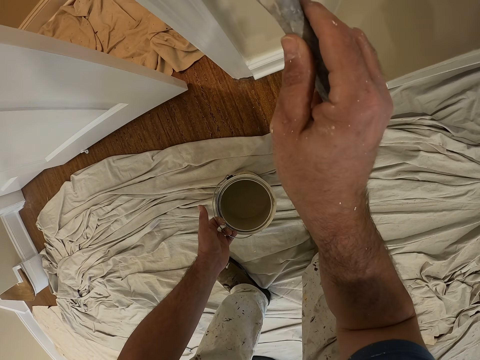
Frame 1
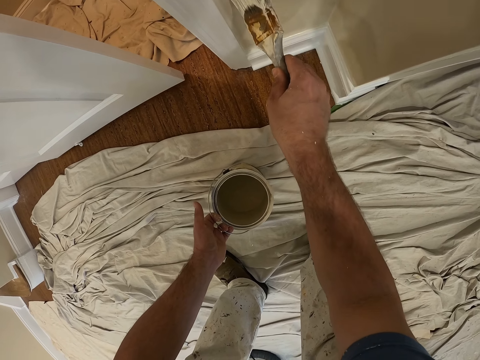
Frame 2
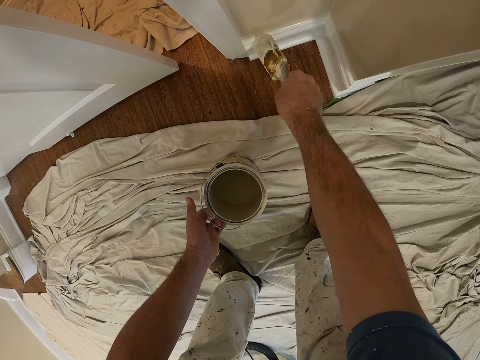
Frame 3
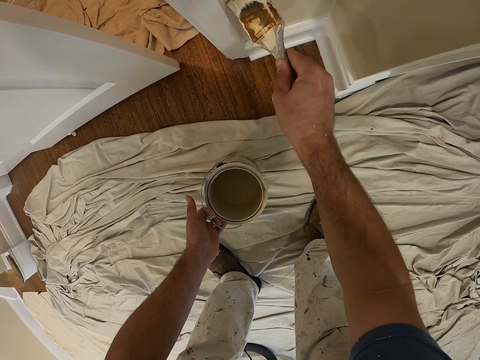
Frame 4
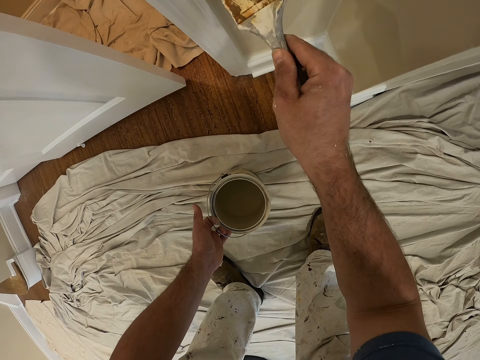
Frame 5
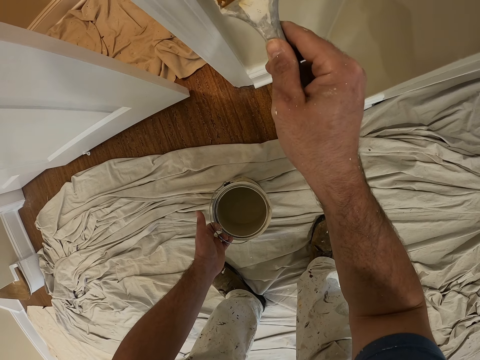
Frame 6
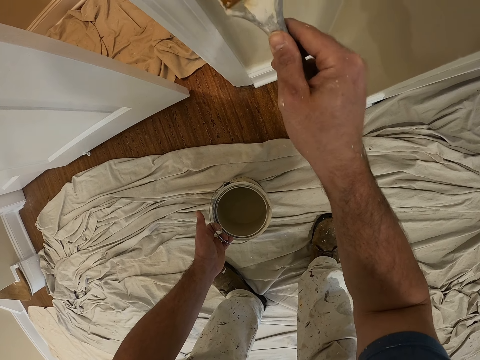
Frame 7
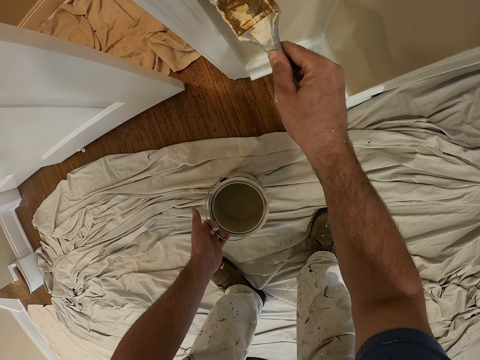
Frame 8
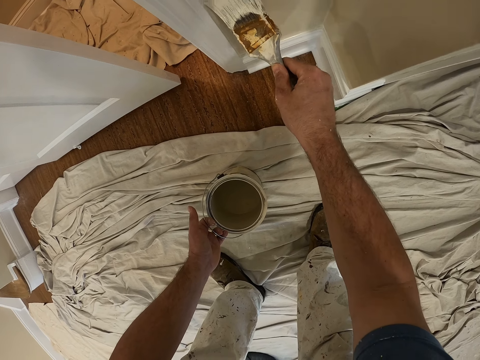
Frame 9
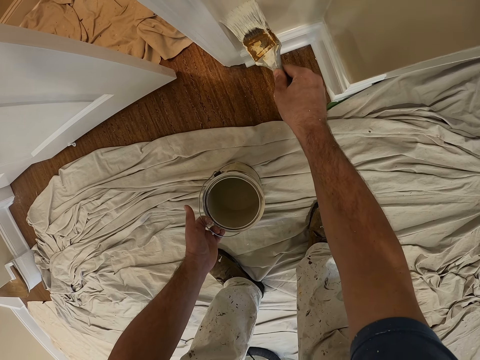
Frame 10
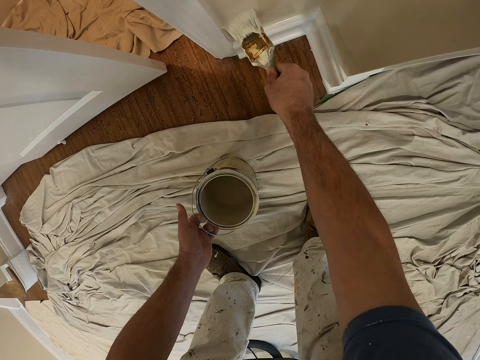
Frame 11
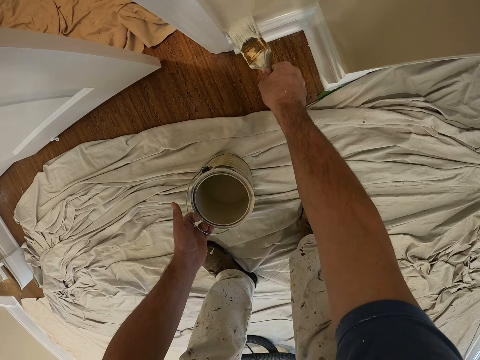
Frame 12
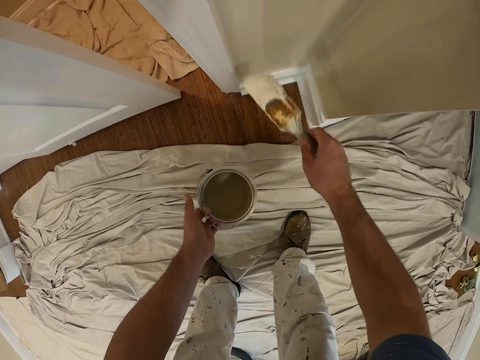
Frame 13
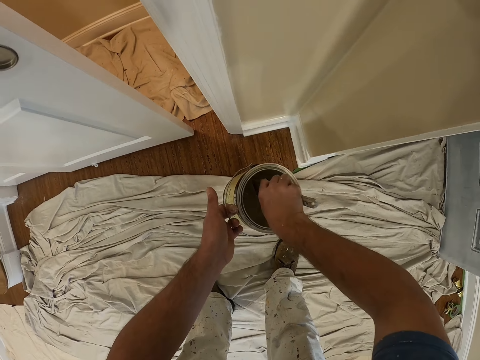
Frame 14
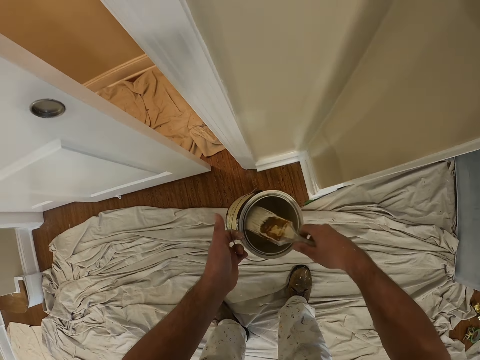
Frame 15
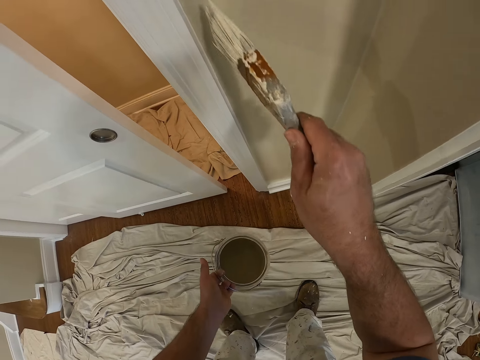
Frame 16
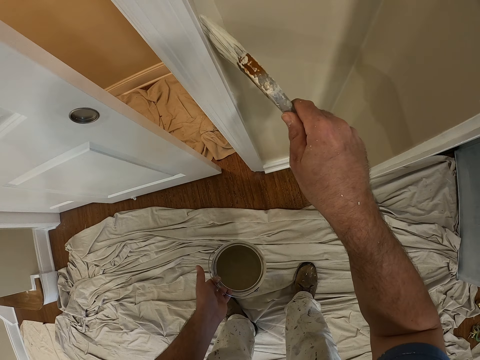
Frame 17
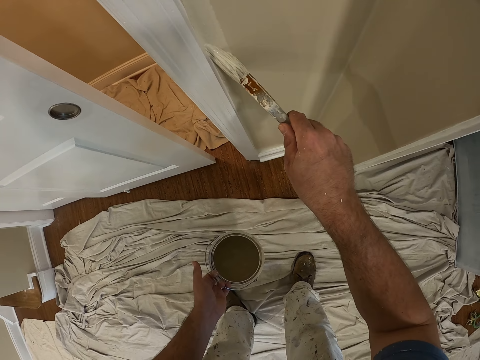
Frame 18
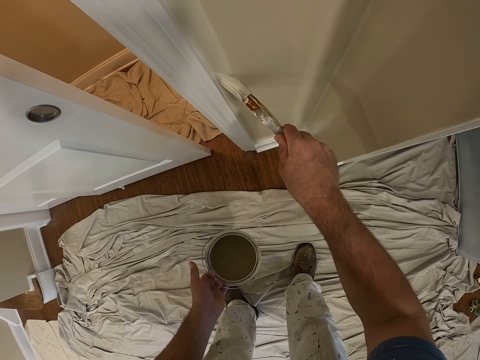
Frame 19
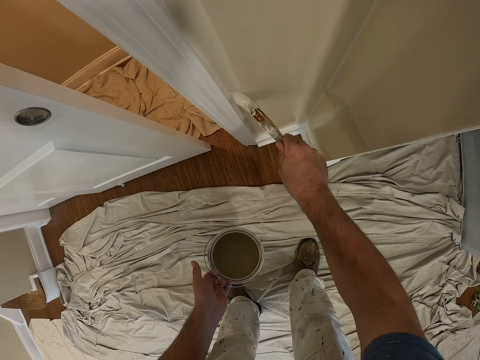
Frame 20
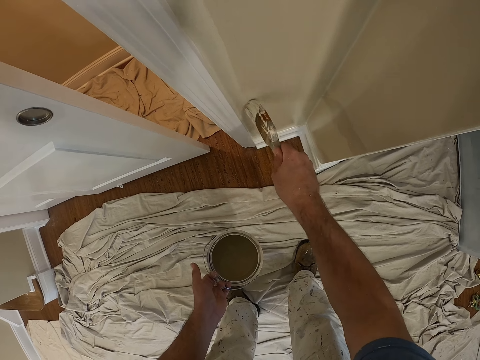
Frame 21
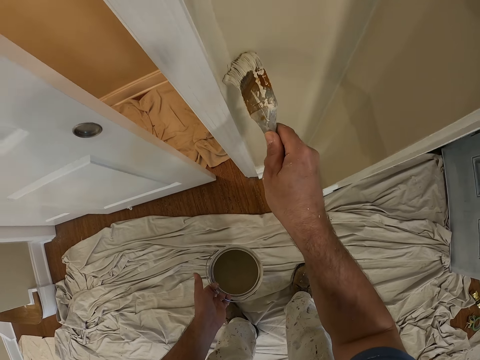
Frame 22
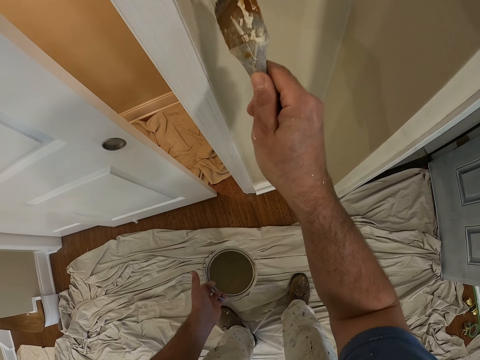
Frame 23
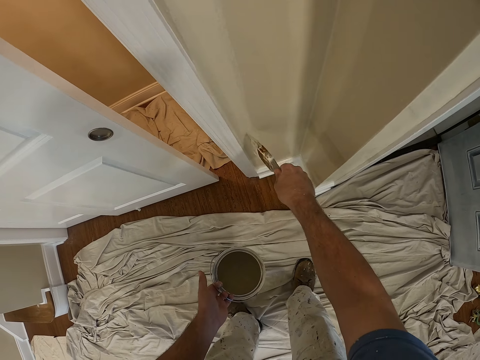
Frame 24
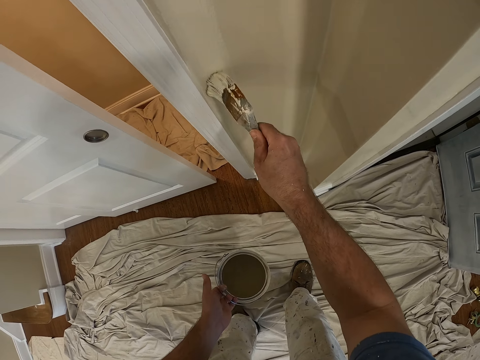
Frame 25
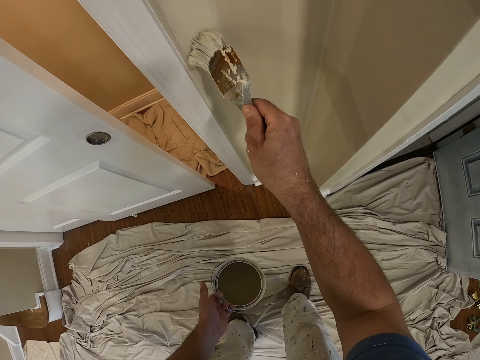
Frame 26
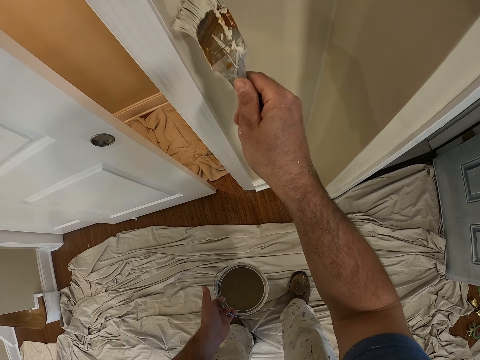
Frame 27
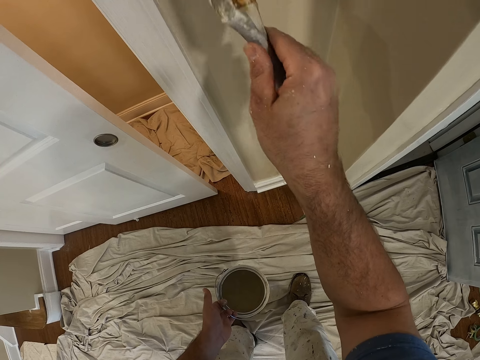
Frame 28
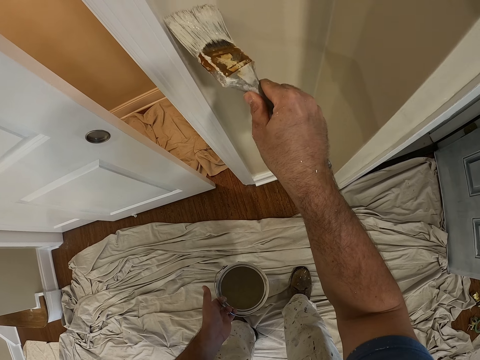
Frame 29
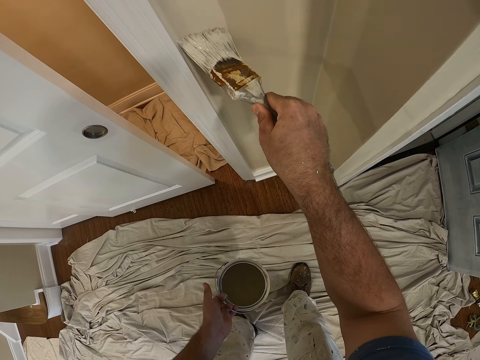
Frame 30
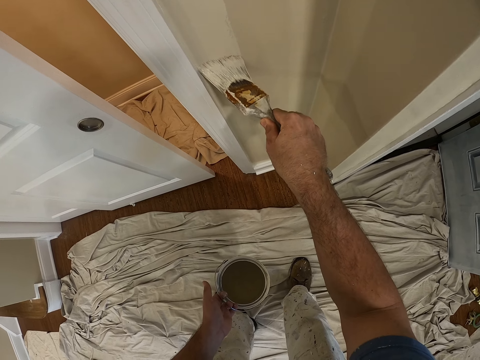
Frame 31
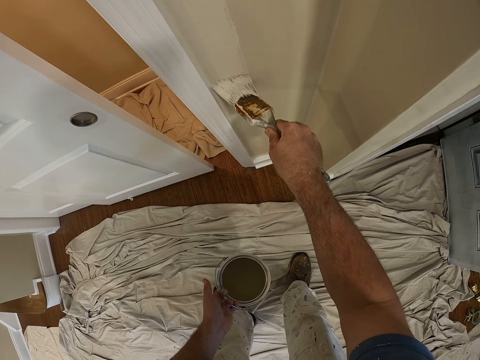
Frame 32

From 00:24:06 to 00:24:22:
The camera wearer paints the wall. They take some paint from the paint can with the paint brush. They insert the paint brush into the jar. They paint the wall with the paint brush. They paint the wall.

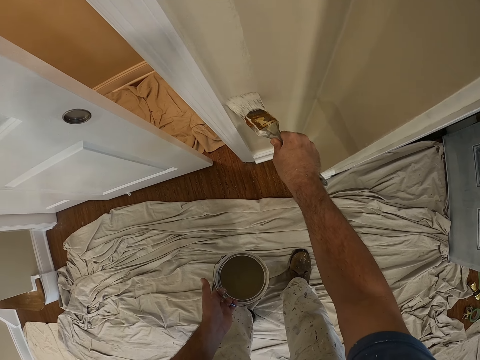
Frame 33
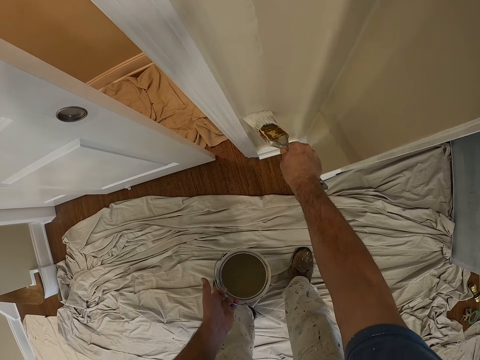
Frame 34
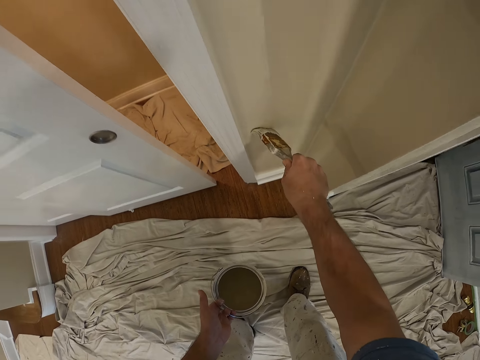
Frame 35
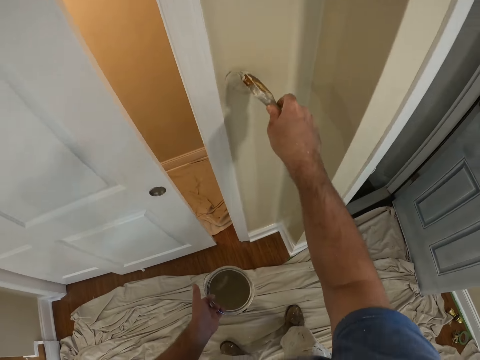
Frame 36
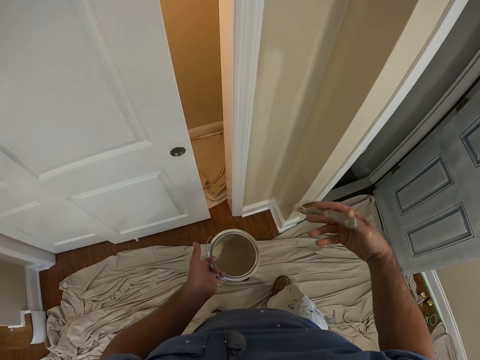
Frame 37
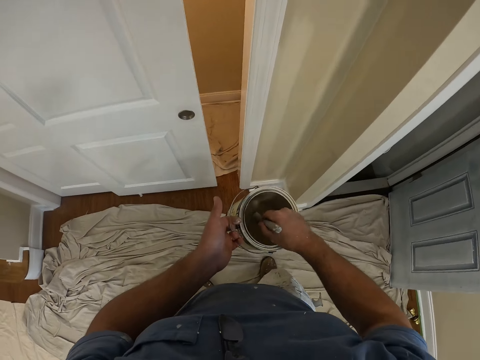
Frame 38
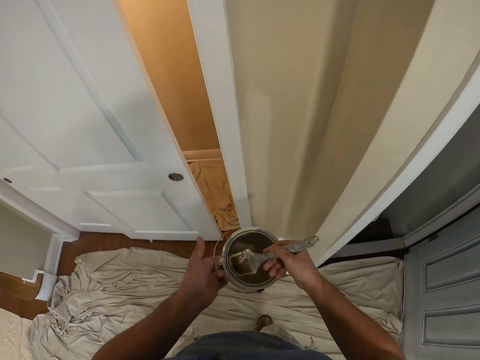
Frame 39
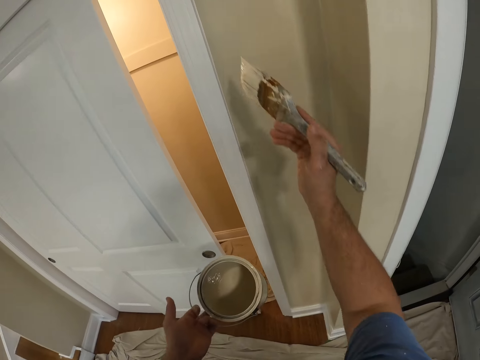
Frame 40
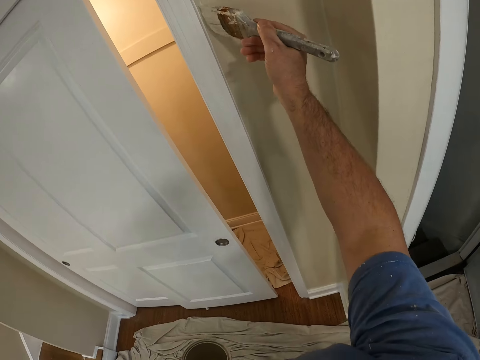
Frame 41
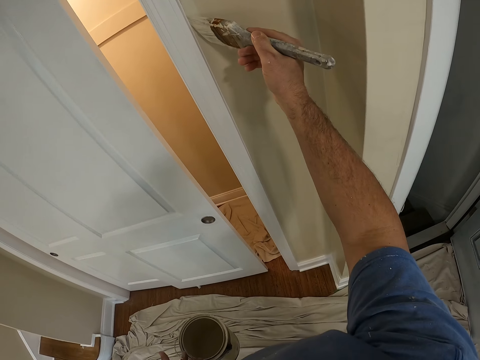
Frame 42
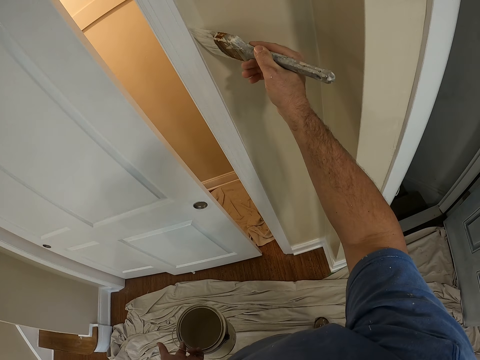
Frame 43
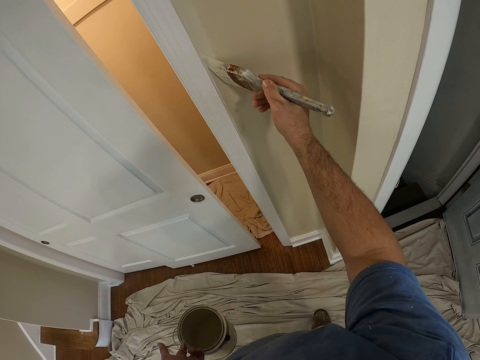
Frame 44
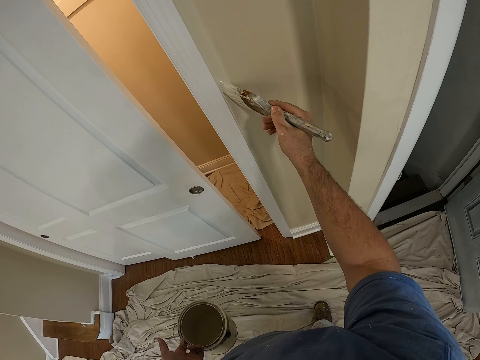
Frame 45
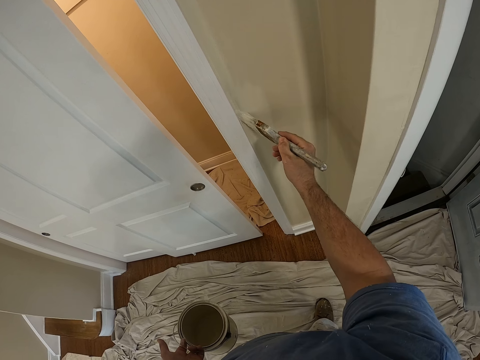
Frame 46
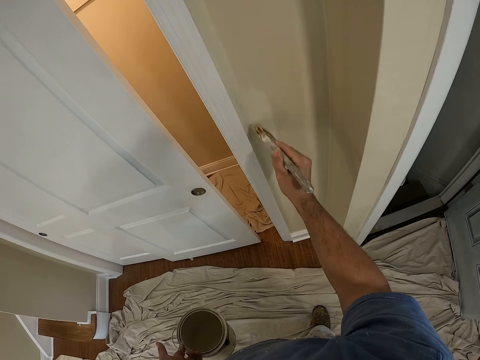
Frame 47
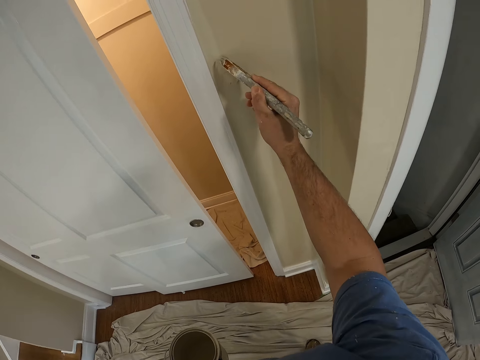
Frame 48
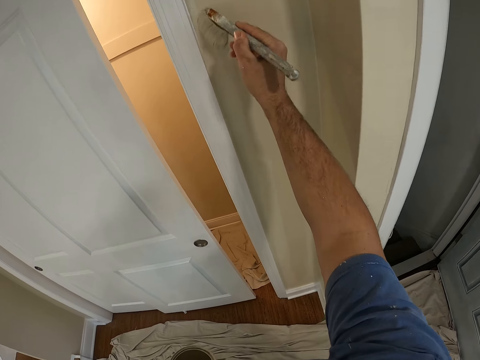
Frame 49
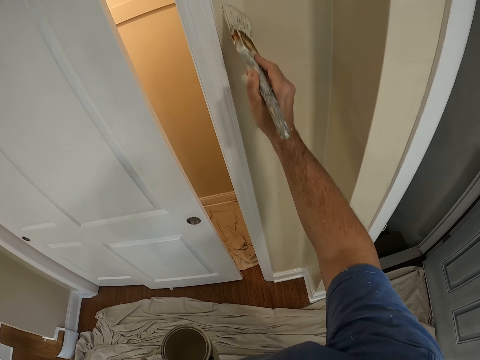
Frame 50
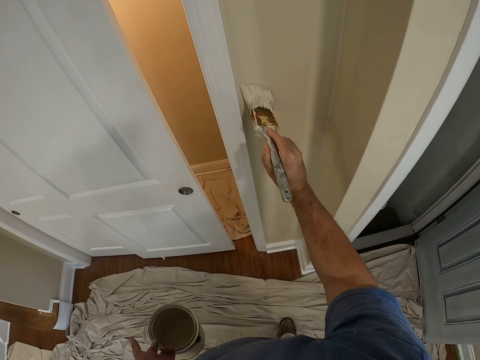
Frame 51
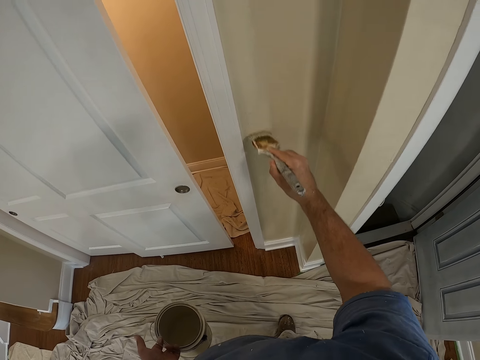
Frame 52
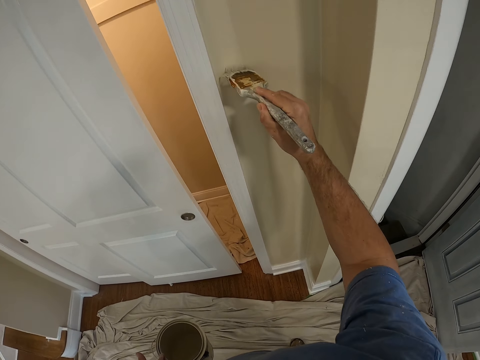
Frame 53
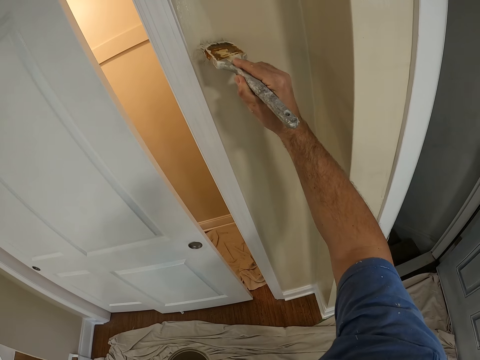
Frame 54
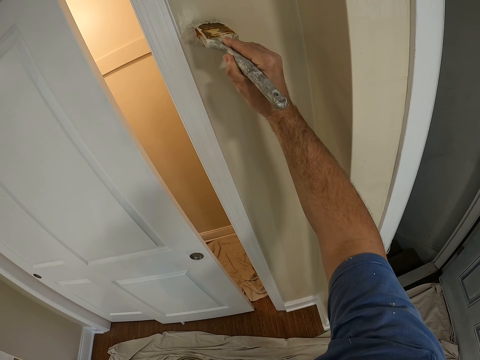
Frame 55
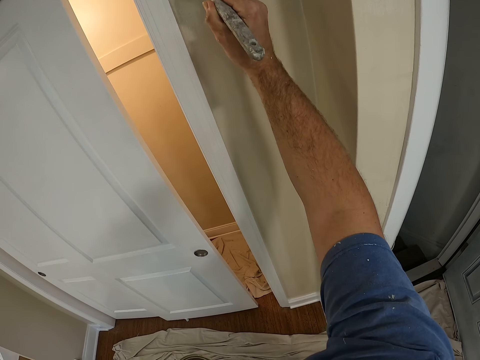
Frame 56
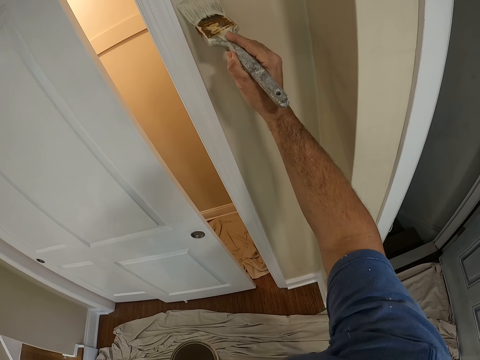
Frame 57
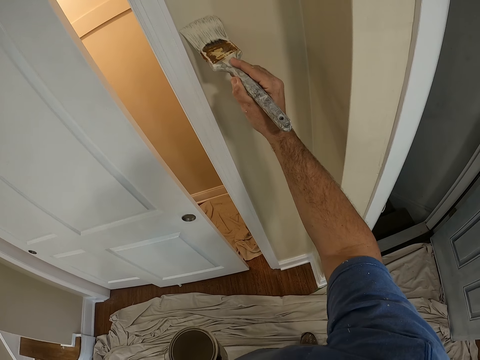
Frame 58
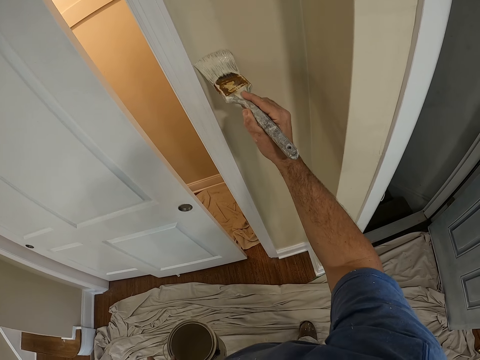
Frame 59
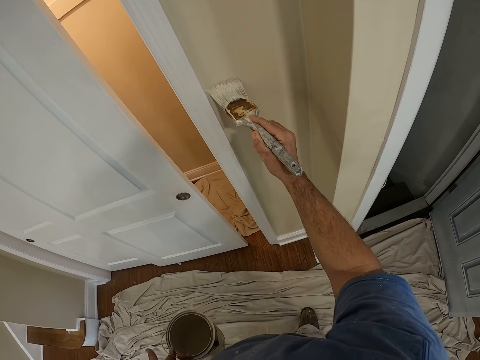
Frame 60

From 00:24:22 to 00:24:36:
The camera wearer takes some paint from the paint can with the paint brush. They insert the paint brush into the bucket. They paint the wall with the paint brush. They paint the wall.
